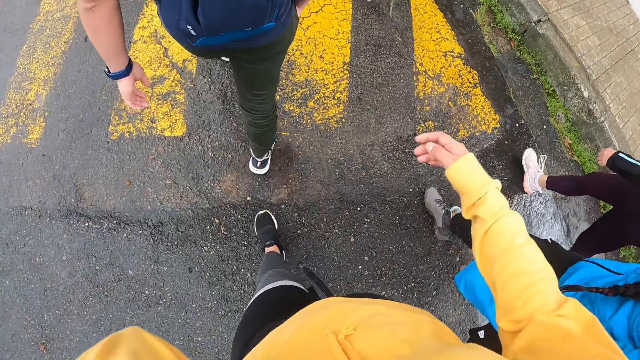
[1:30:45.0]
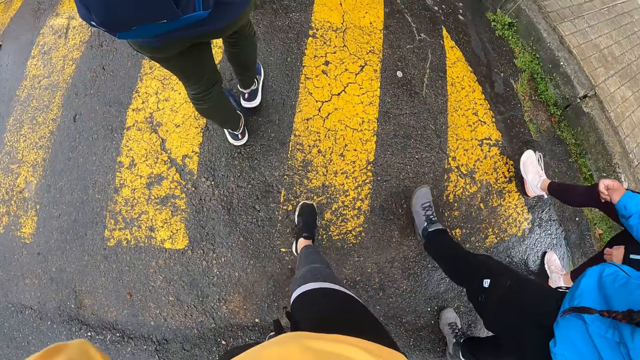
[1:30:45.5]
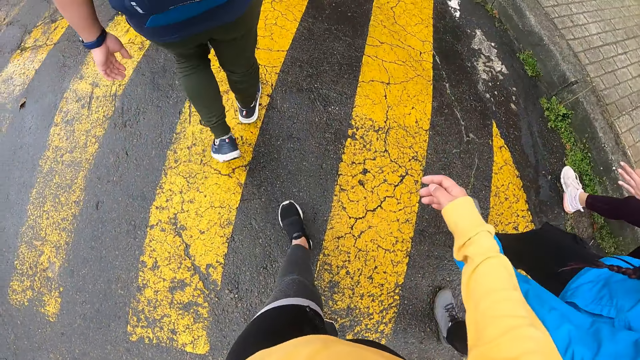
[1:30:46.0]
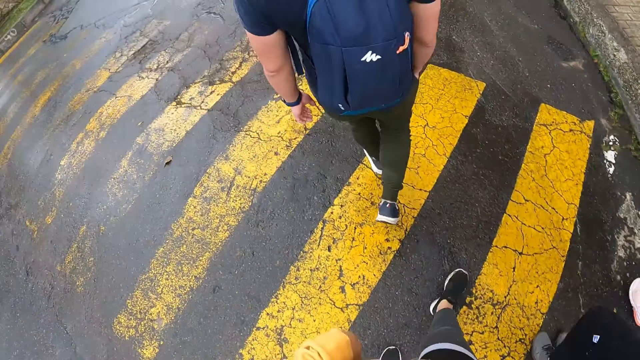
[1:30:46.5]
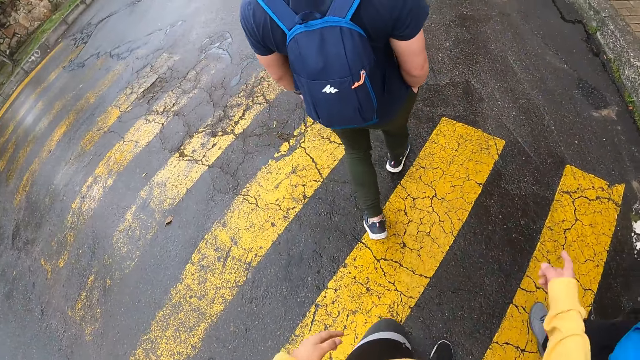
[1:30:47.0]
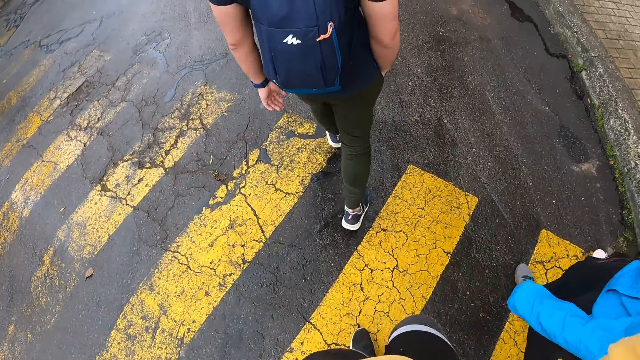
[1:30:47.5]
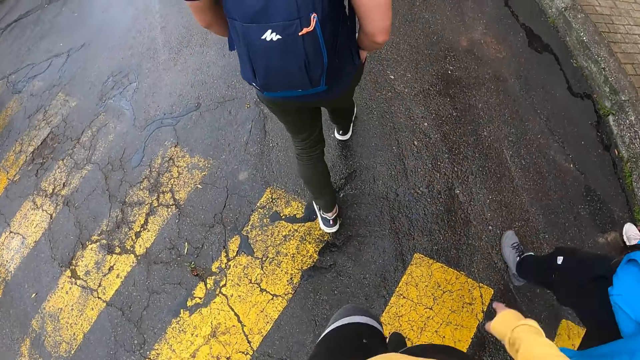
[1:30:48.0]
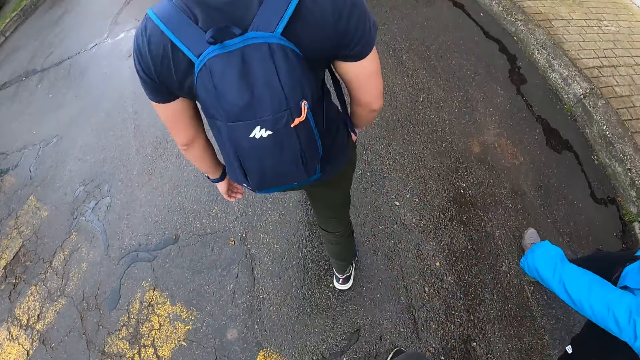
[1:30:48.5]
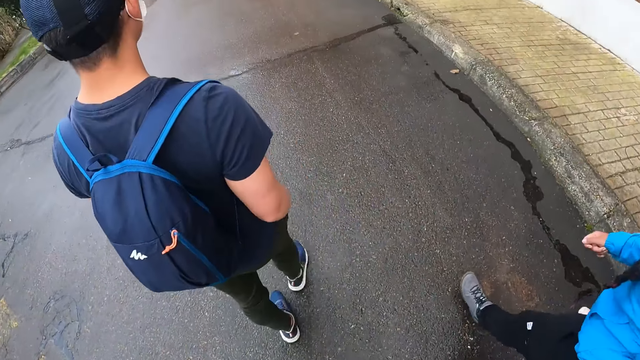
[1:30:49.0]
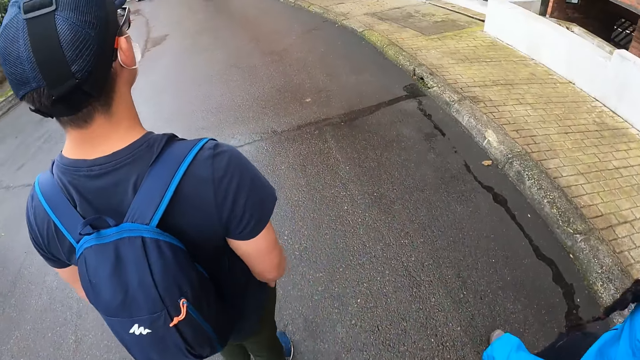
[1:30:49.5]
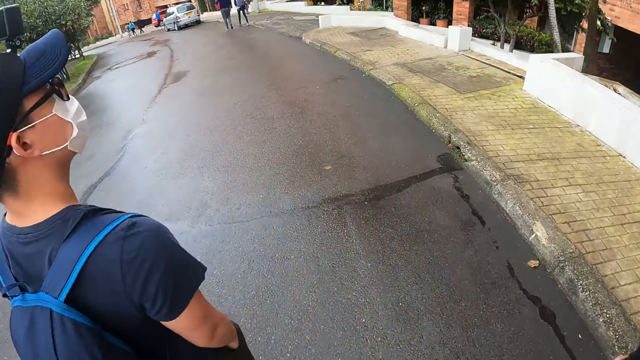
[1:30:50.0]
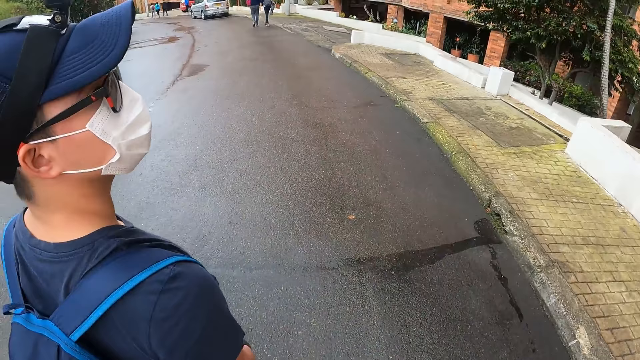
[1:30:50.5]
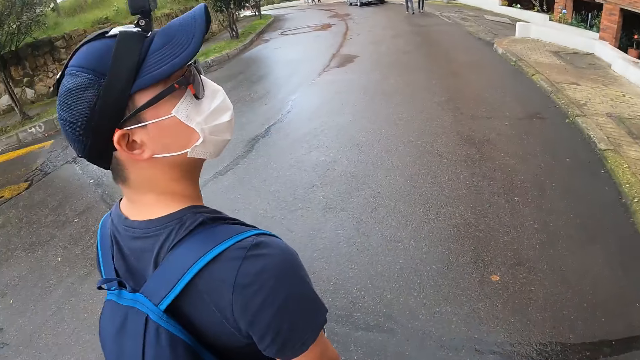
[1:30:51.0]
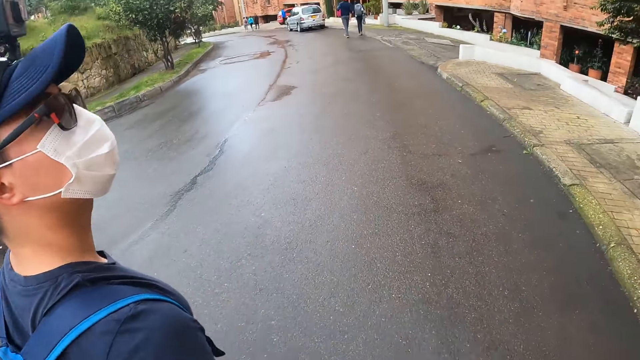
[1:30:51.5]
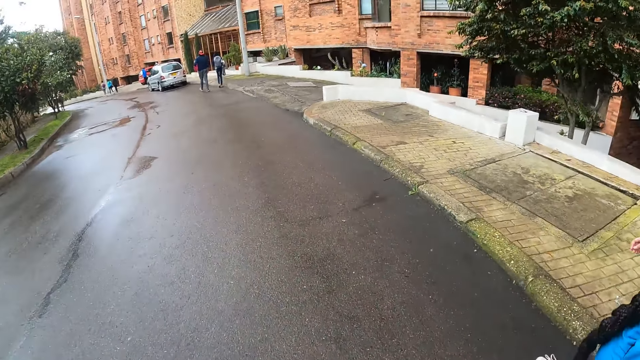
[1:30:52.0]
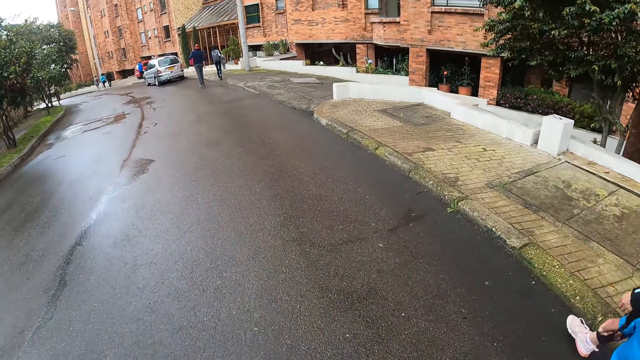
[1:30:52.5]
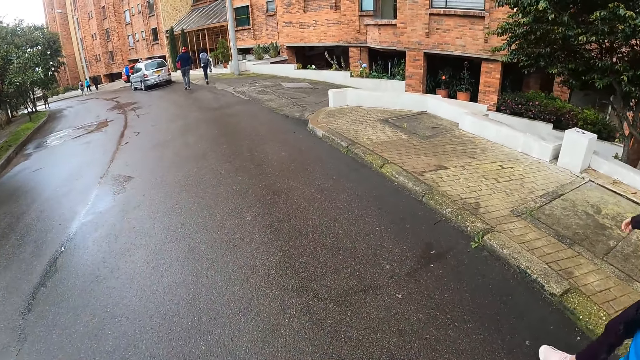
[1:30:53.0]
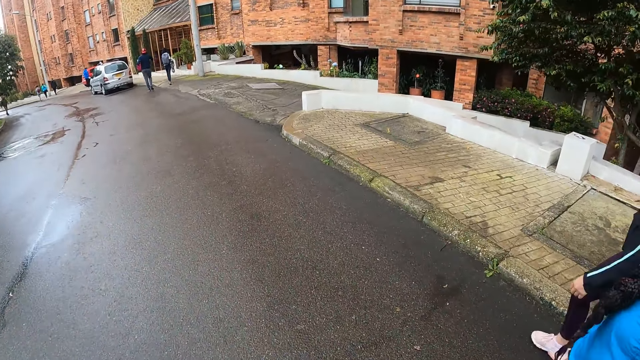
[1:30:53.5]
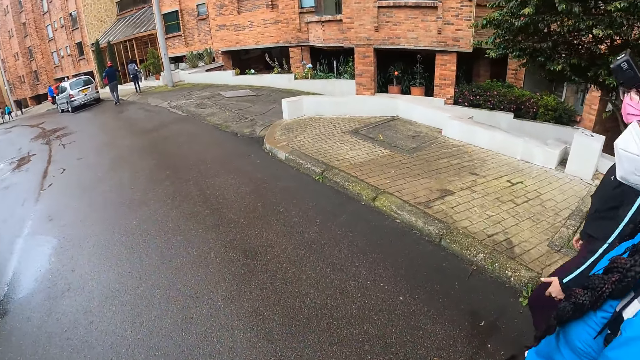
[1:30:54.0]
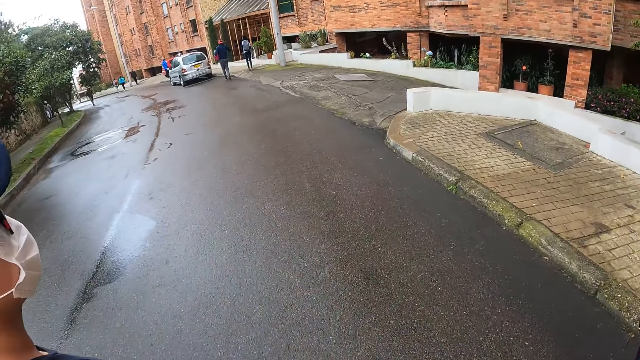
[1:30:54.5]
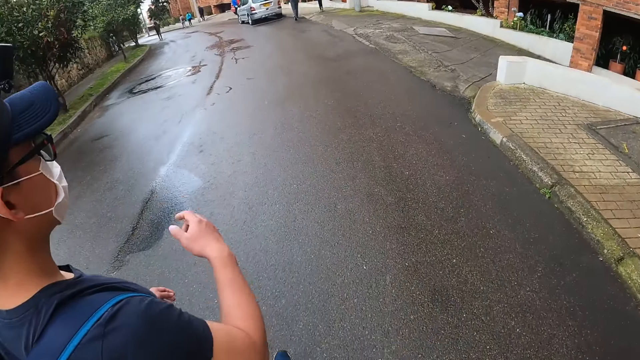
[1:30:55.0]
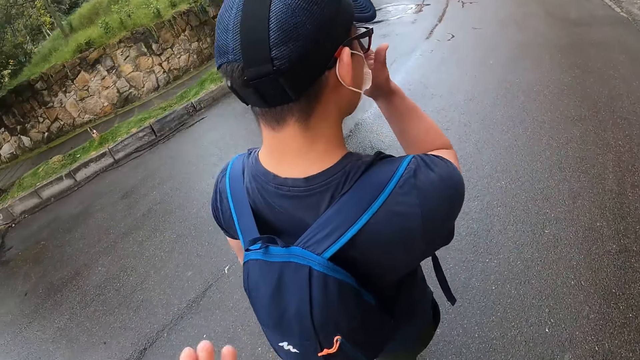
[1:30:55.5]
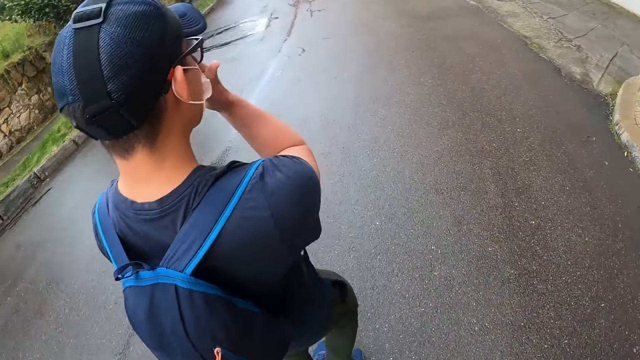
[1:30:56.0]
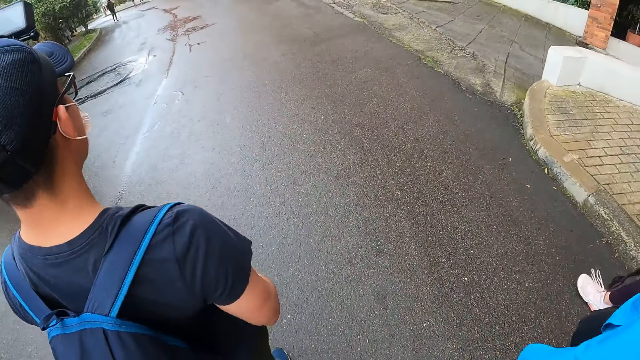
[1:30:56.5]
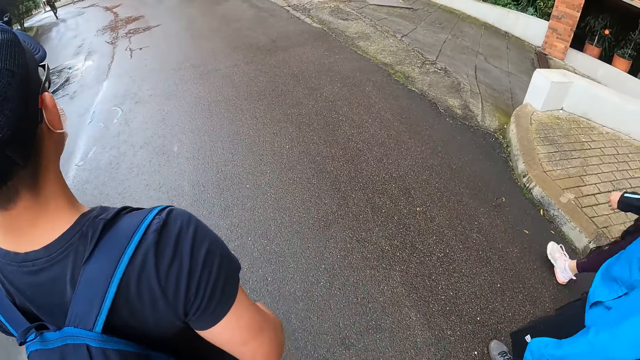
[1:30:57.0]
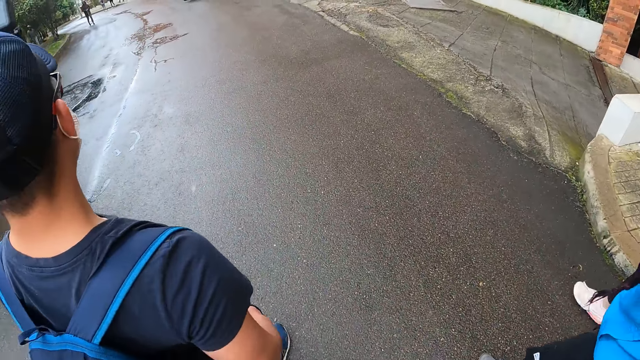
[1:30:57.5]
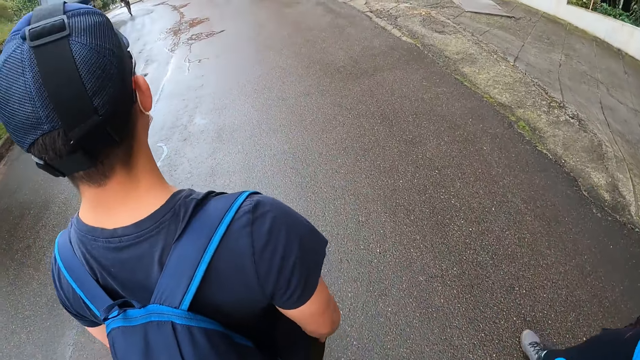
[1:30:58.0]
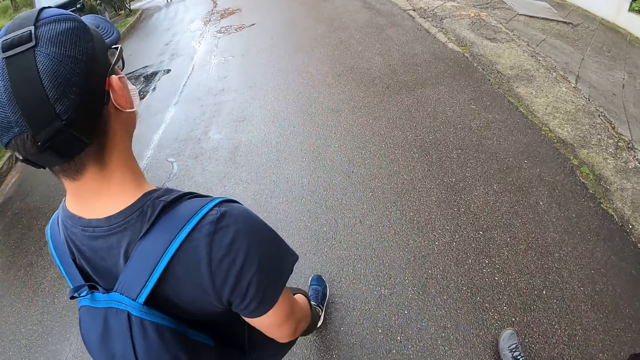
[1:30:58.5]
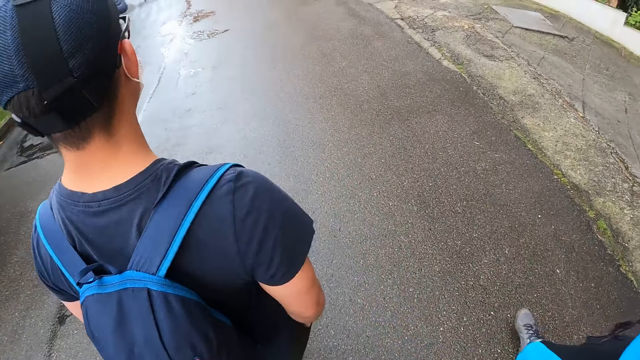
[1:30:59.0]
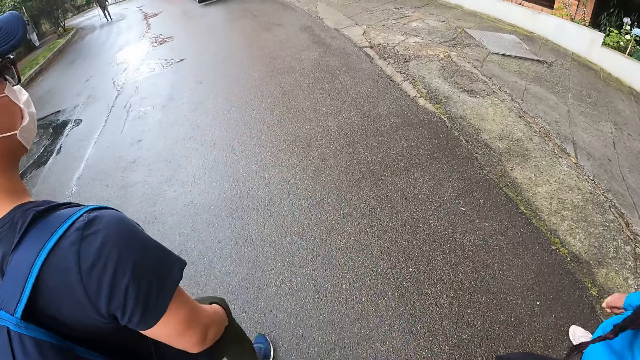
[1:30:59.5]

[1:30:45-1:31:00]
The camera wearer moves the hand. They walk on the road. A woman walks down the road. Another woman walks down the road. A man touches his glasses with his right hand. The man walks down the road.

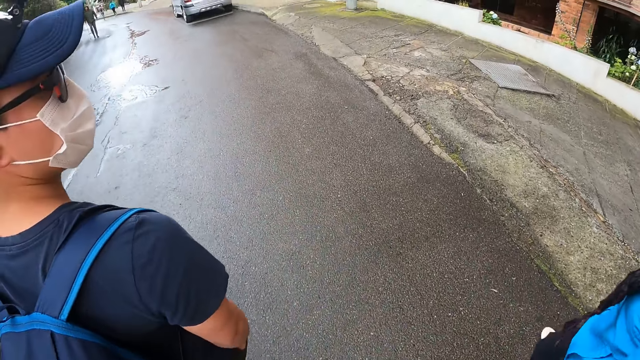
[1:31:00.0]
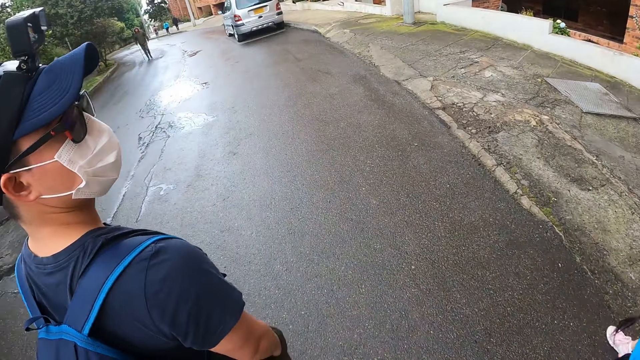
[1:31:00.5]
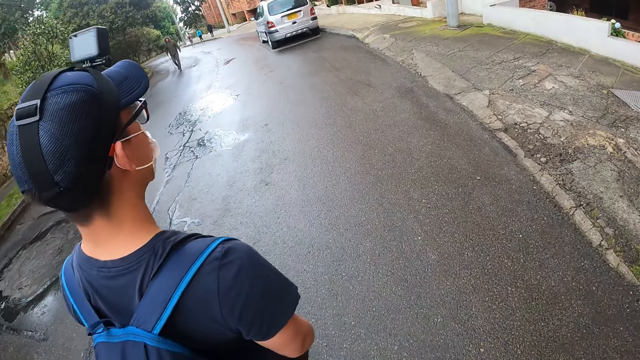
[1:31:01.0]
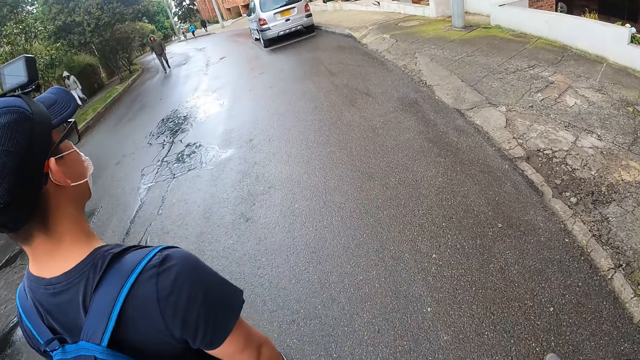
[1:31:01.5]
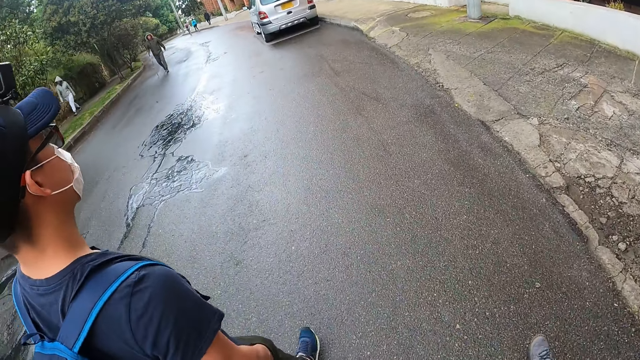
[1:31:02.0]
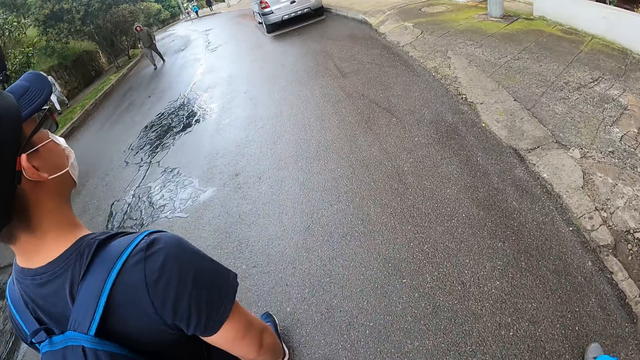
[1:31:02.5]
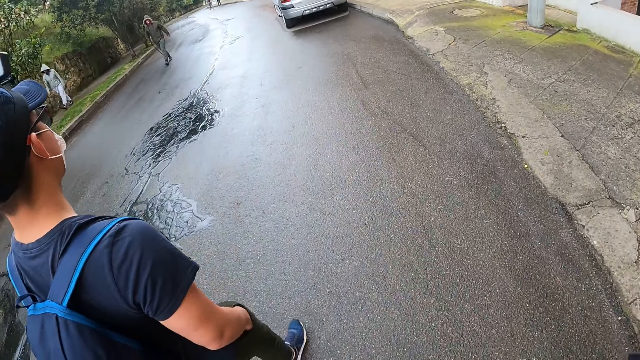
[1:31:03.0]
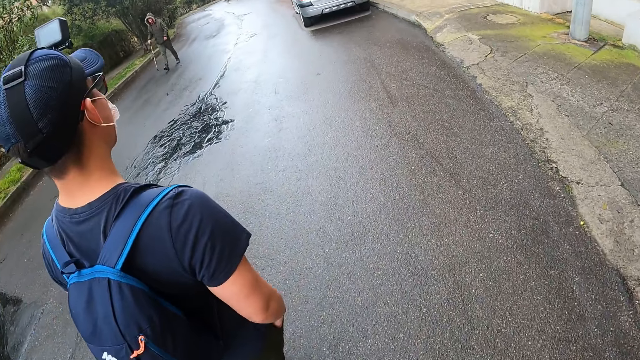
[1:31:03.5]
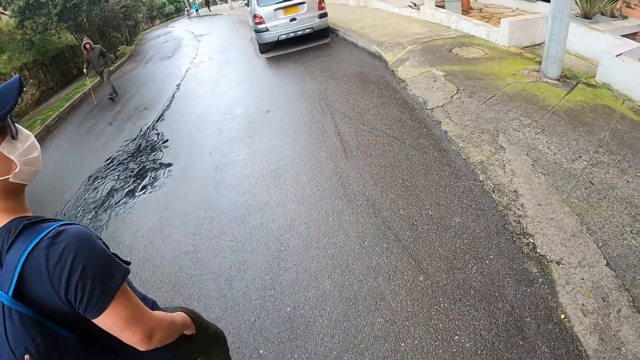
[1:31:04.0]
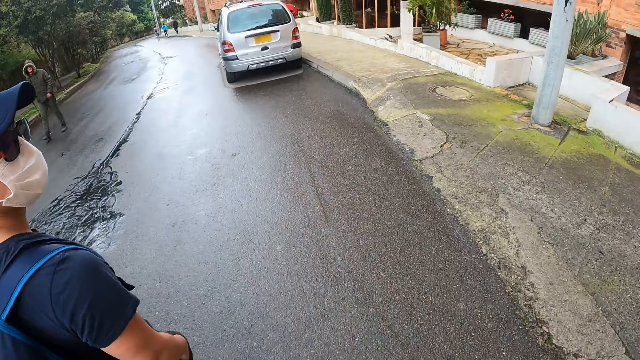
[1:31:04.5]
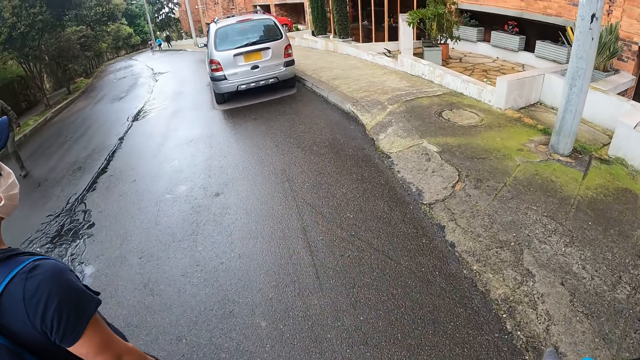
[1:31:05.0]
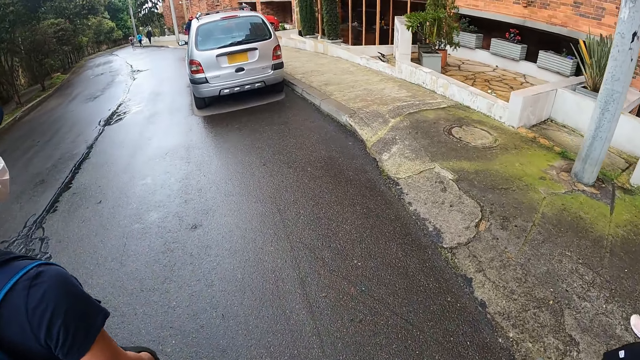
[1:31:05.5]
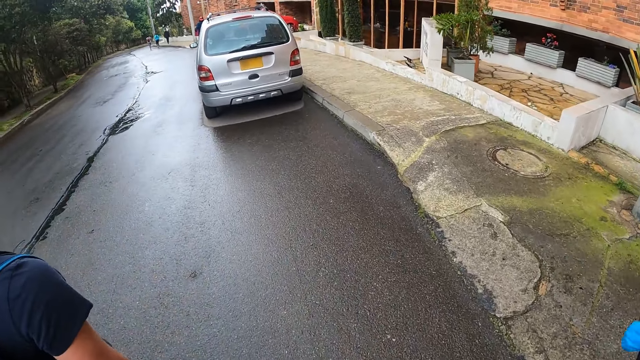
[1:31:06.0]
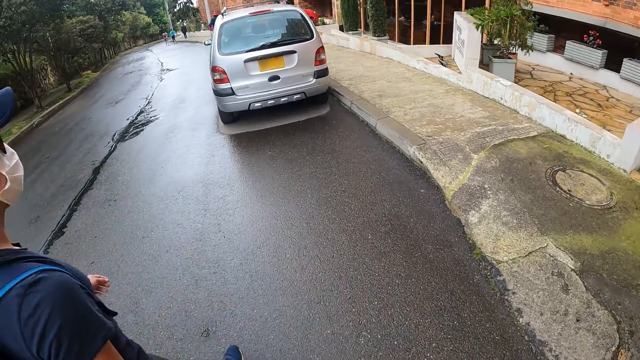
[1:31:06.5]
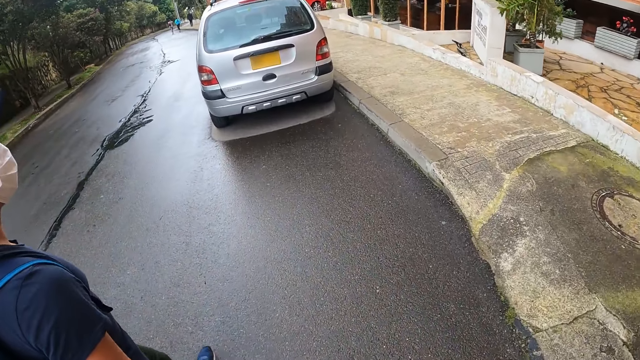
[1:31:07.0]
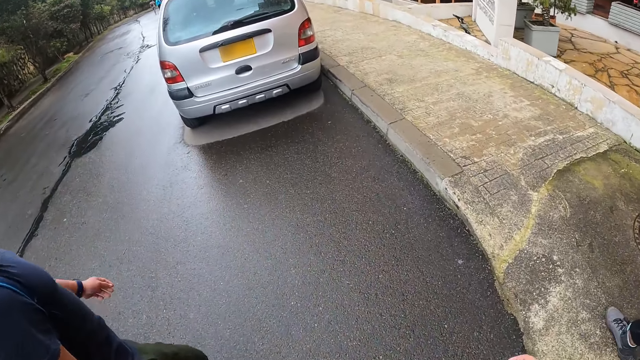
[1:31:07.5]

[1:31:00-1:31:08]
A man walks on the road. Another man walks on the road.
